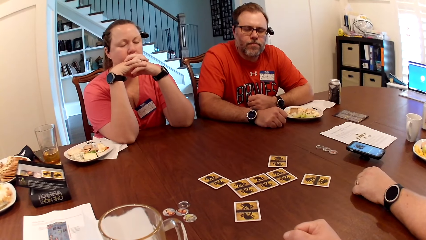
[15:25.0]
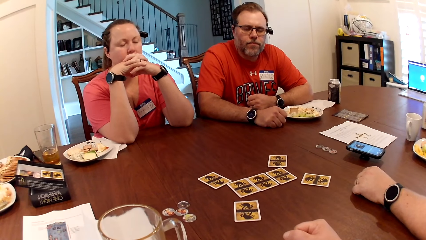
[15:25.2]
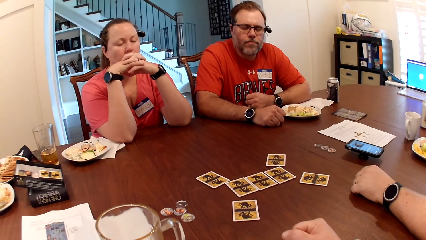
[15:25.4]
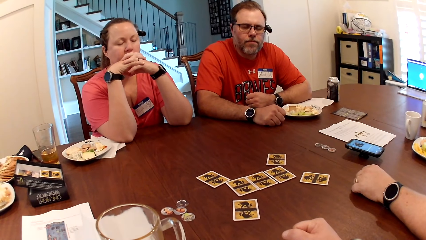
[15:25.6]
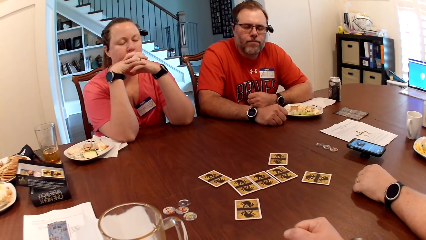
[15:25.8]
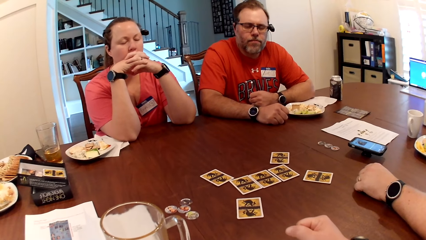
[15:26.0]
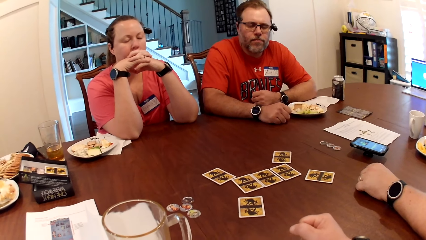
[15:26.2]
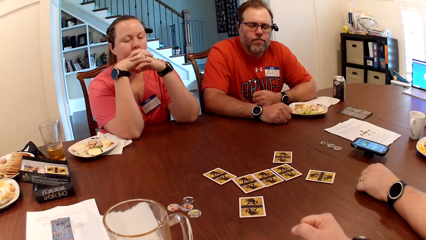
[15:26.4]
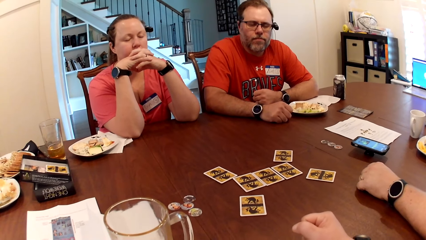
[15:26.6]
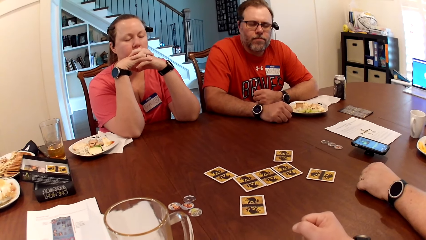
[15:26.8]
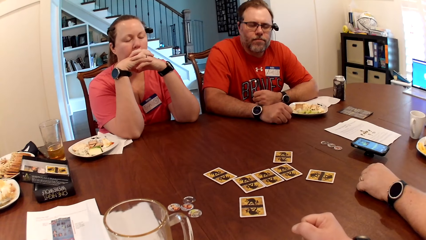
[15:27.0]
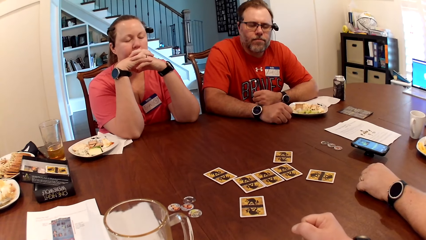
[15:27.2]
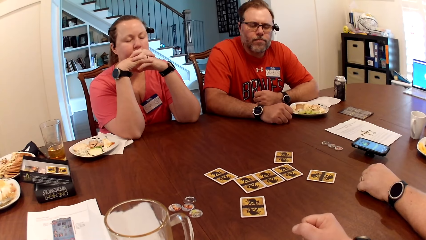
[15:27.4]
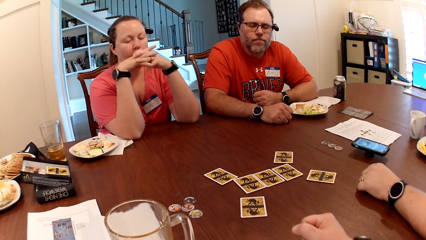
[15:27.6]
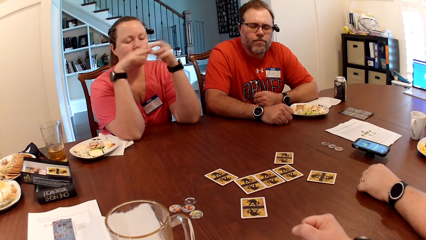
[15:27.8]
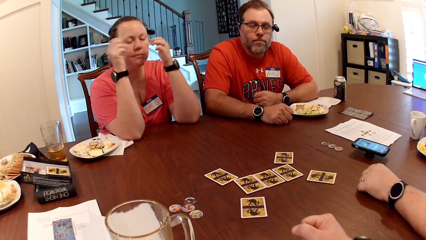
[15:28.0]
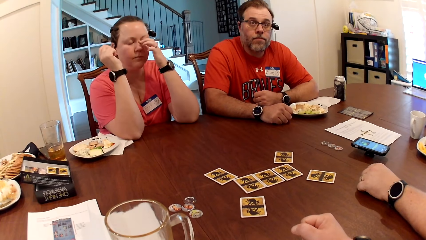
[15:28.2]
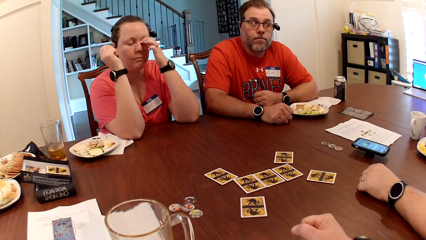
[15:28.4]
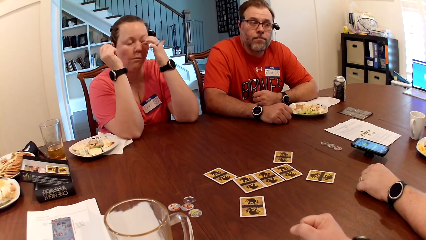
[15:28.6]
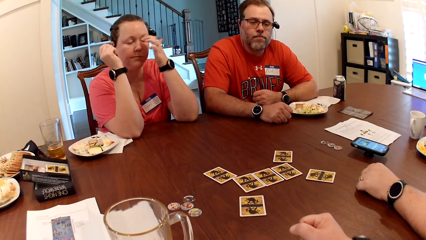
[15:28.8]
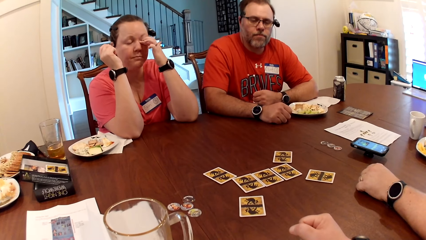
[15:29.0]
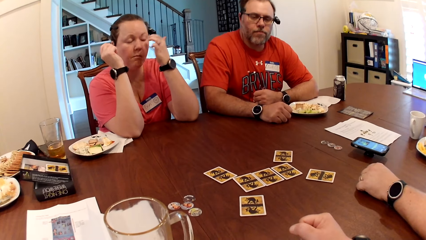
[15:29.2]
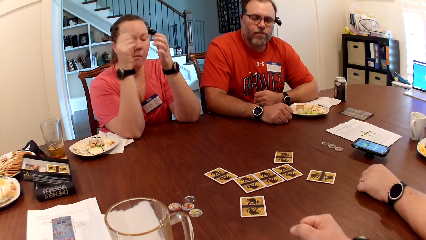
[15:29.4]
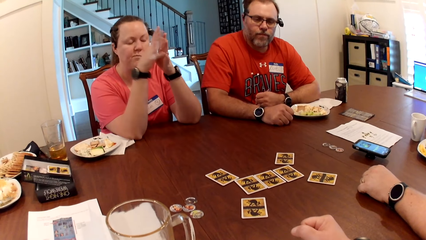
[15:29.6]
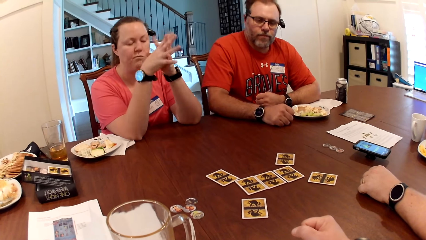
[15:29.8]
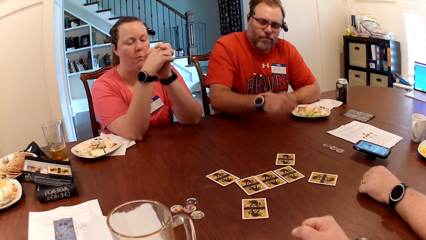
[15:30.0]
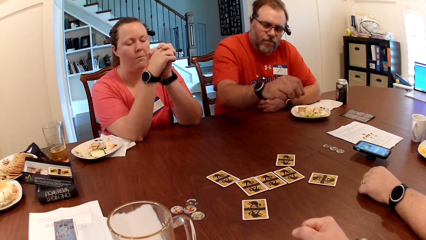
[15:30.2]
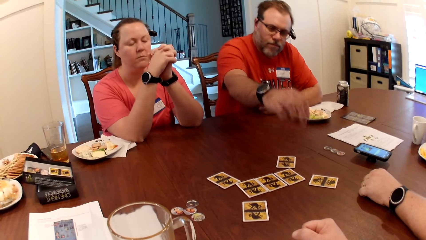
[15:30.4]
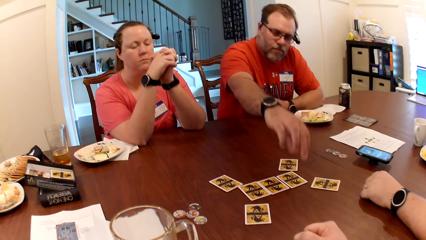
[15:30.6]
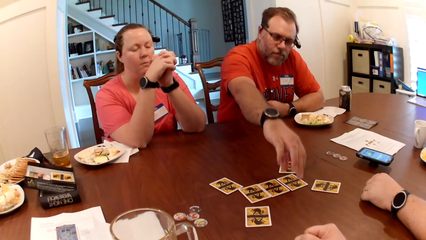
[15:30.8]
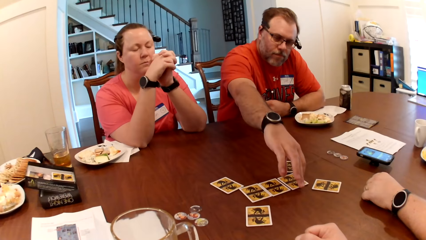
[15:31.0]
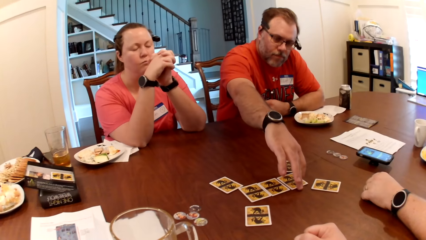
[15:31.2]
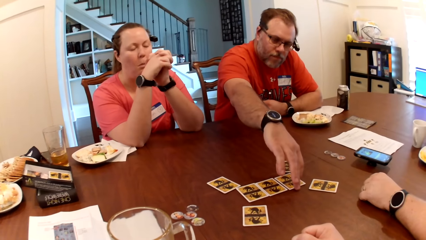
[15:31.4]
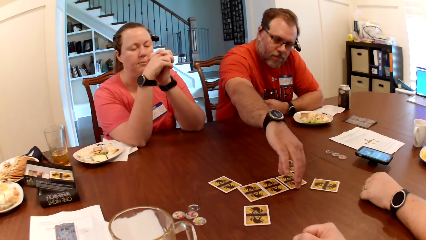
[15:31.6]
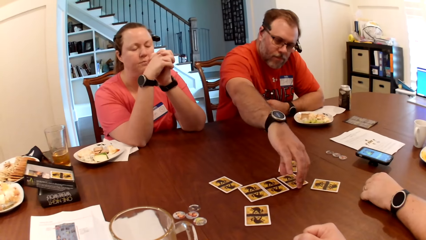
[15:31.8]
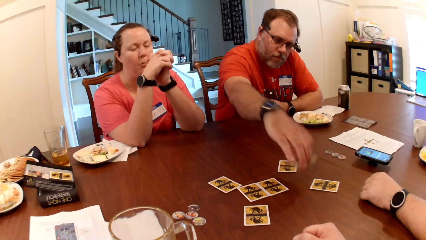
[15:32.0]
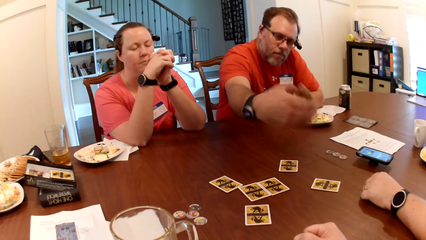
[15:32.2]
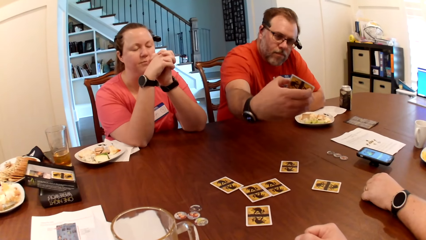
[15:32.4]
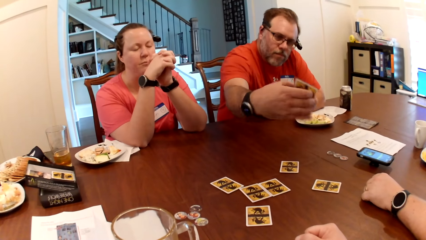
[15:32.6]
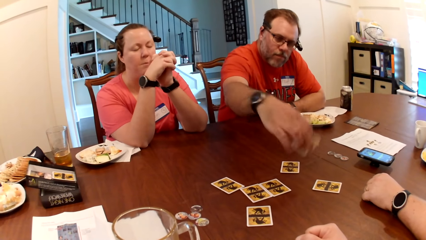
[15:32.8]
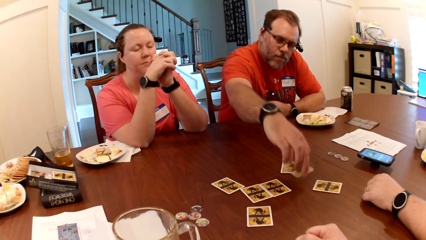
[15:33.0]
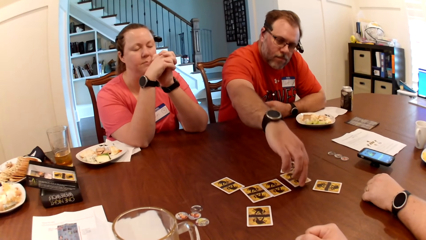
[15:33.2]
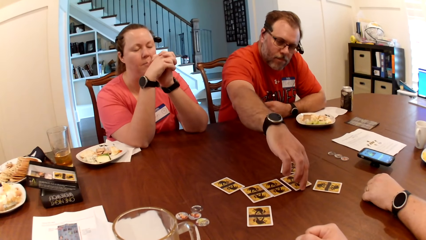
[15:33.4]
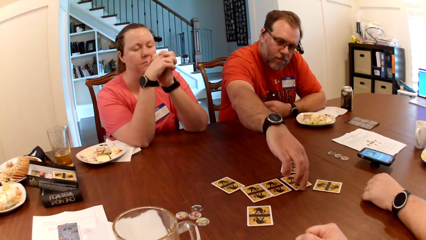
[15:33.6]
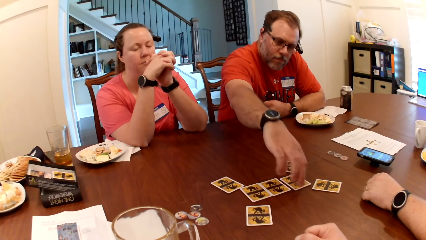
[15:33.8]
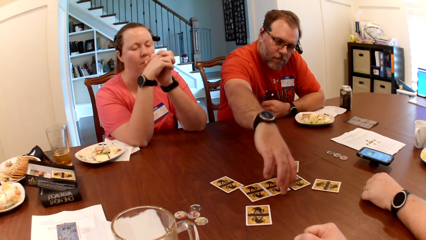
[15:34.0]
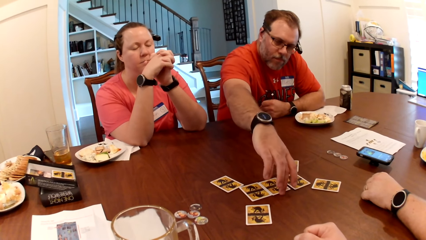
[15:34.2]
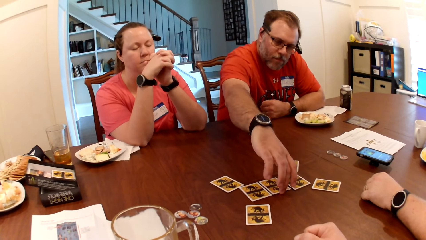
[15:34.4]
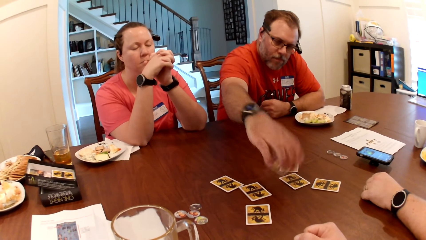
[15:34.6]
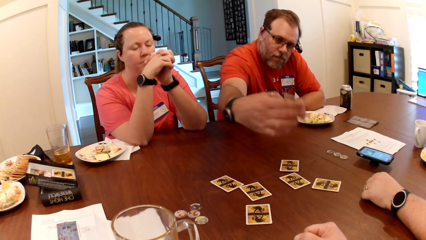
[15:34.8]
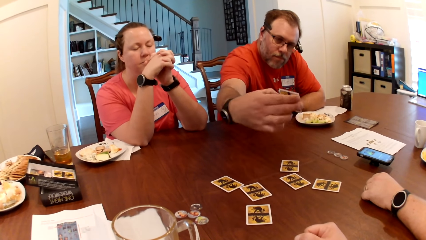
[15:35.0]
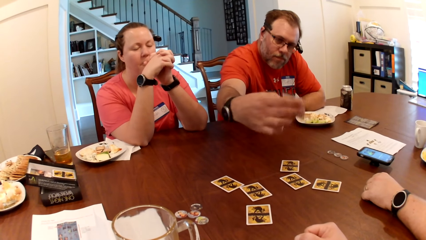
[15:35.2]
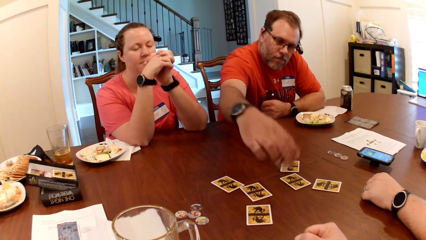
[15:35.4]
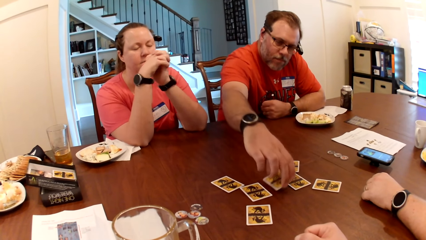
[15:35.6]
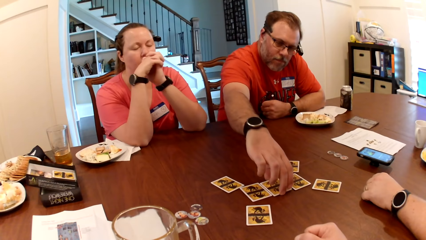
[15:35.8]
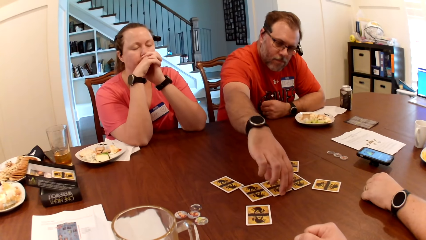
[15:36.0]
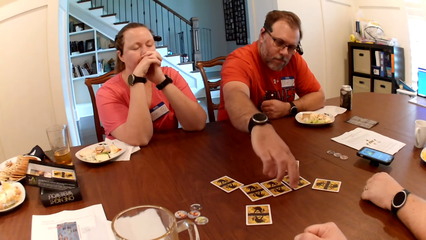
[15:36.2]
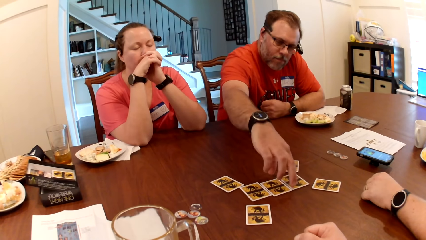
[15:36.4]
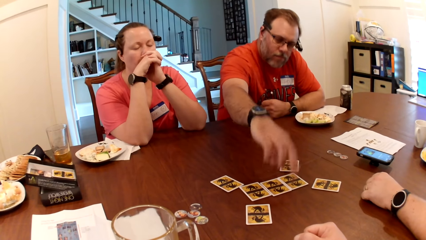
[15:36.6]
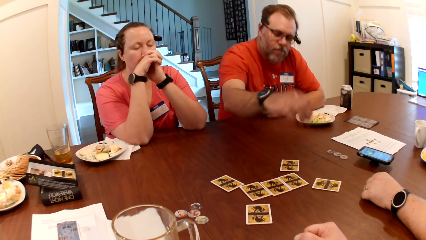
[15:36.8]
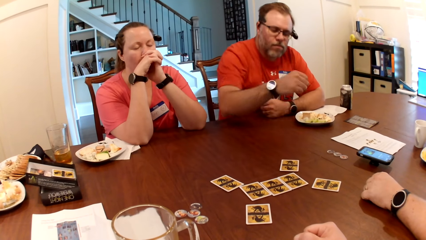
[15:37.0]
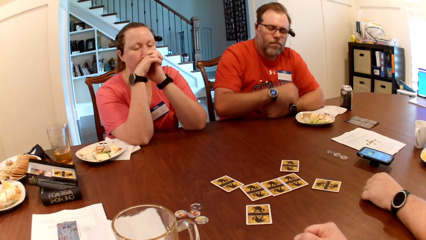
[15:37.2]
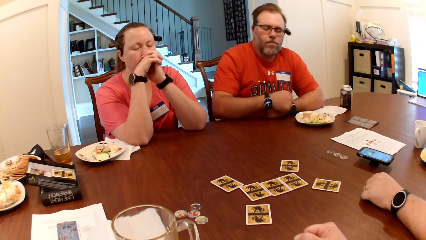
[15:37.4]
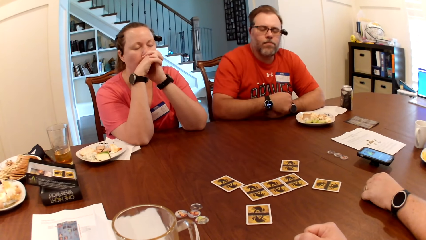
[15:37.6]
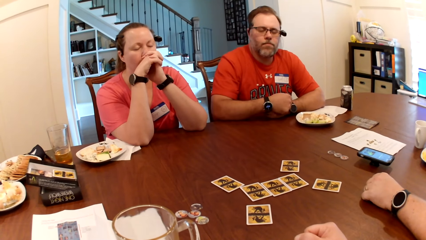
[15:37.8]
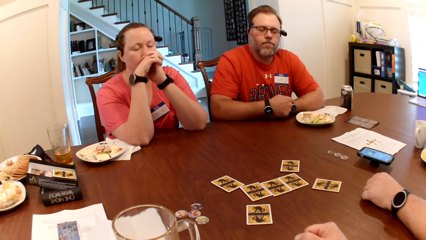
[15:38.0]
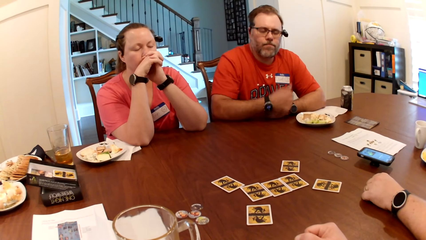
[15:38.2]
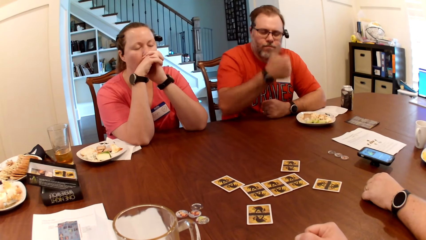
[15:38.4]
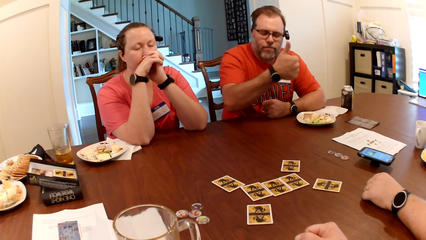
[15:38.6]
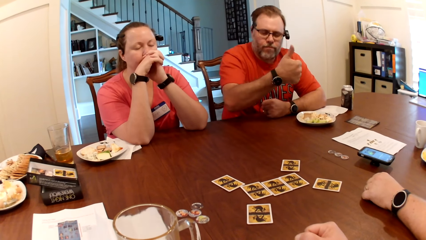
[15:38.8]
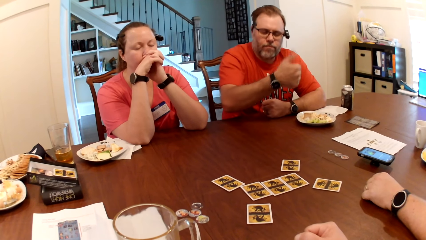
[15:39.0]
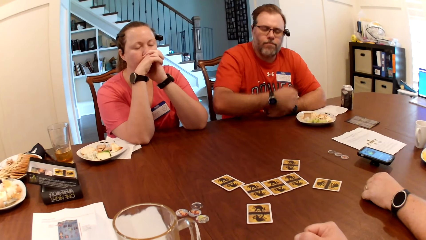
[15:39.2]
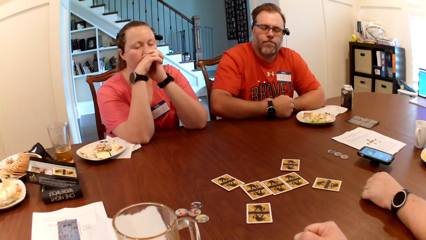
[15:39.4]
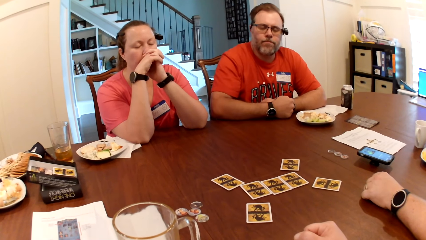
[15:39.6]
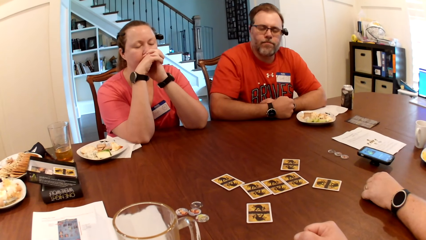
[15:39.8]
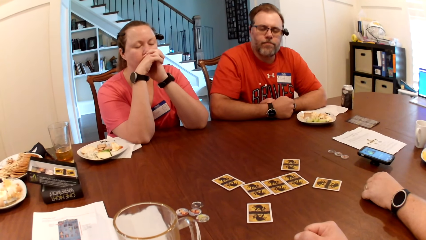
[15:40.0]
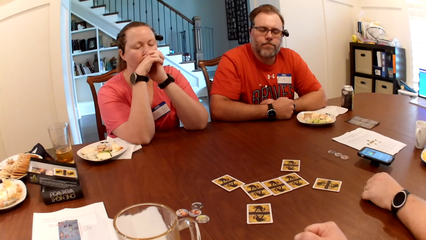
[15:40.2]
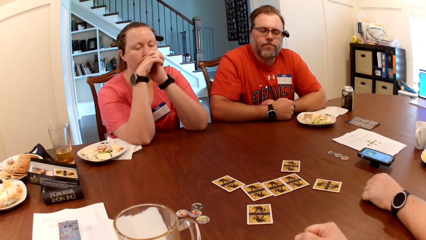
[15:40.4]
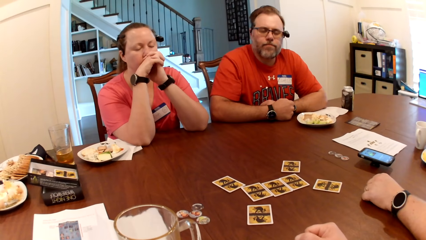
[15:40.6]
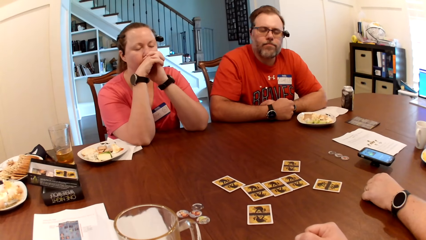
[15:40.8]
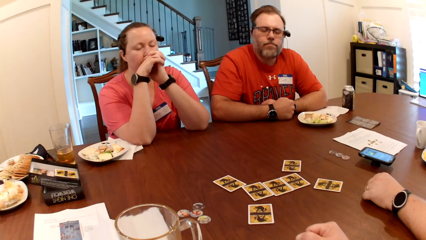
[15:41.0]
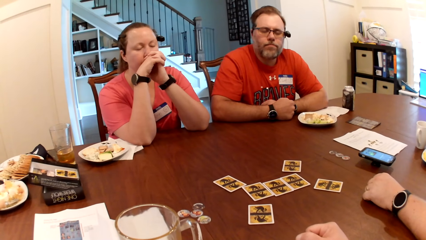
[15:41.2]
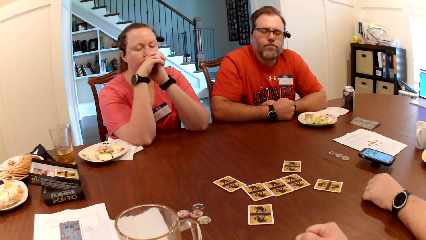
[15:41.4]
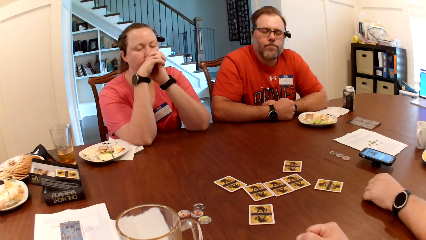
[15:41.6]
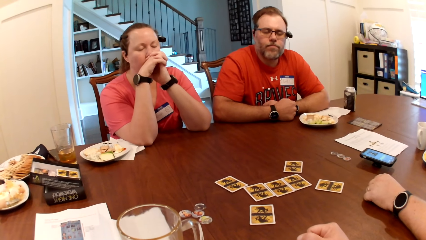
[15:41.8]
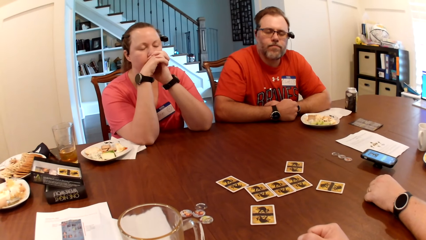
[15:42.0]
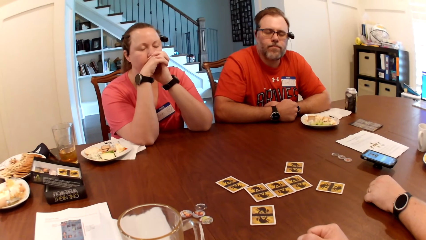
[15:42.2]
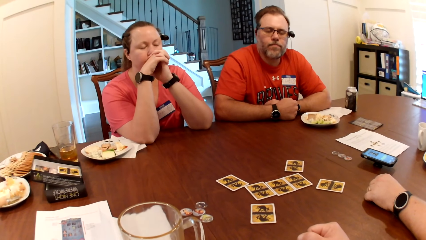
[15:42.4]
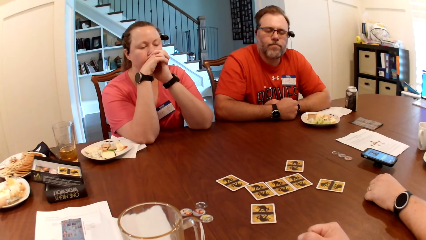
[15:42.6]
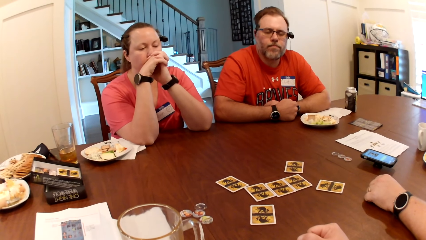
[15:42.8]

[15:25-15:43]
The man opens both eyes. The man picks a card on the table with his right hand. The man looks at the card in his right hand. The man drops the card in his right hand on the table. The man picks the card on the table with his right hand. The man looks at the card in his right hand. The man drops the card in his right hand on the table. The man closes both eyes. The man gives another man a thumbs up in the air with his right hand. The camera wearer looks around.
